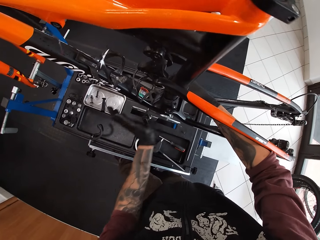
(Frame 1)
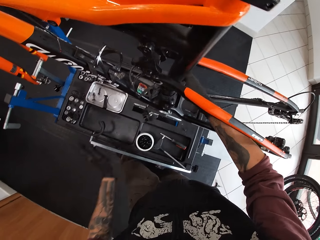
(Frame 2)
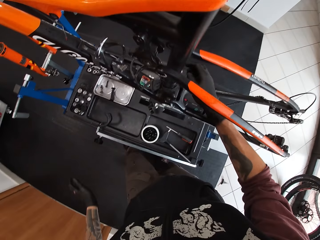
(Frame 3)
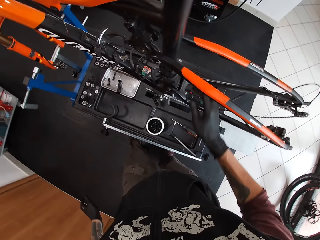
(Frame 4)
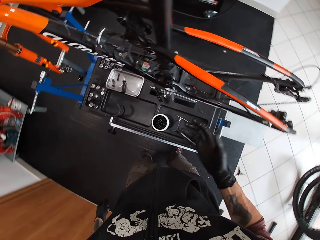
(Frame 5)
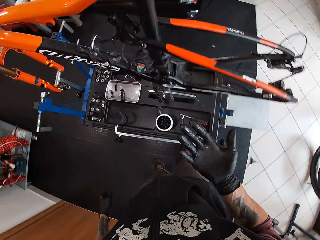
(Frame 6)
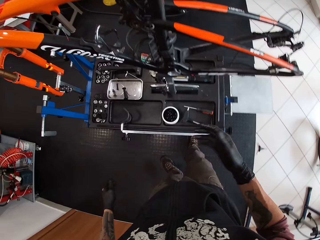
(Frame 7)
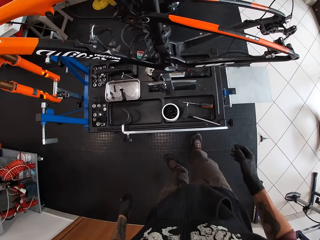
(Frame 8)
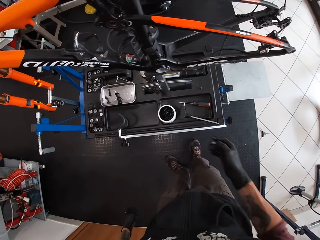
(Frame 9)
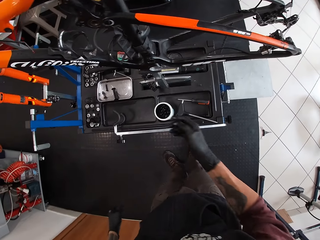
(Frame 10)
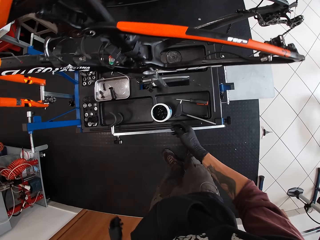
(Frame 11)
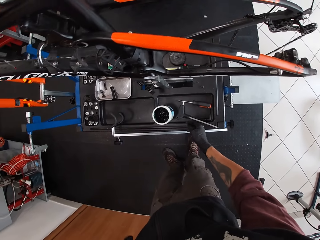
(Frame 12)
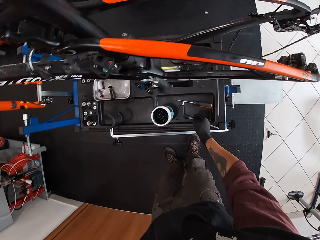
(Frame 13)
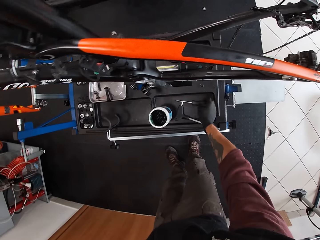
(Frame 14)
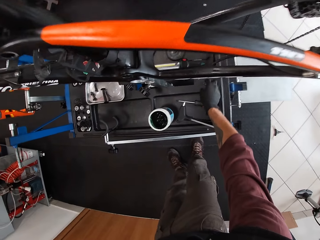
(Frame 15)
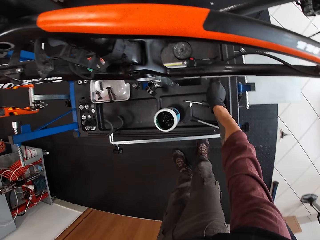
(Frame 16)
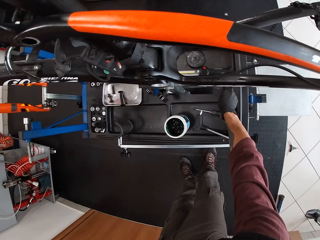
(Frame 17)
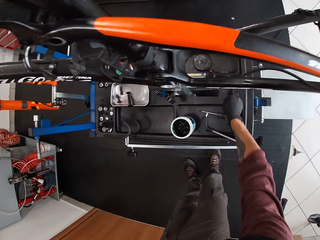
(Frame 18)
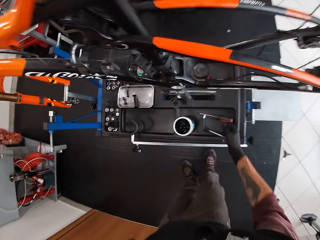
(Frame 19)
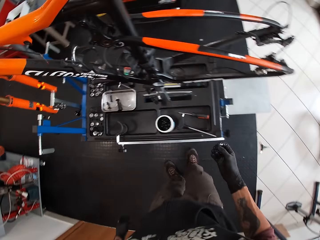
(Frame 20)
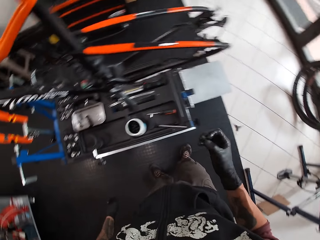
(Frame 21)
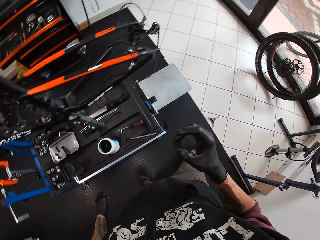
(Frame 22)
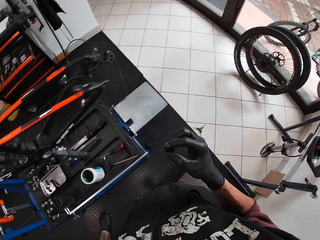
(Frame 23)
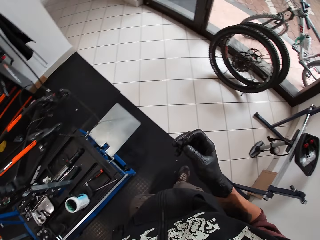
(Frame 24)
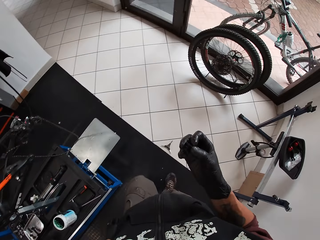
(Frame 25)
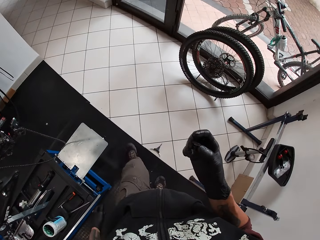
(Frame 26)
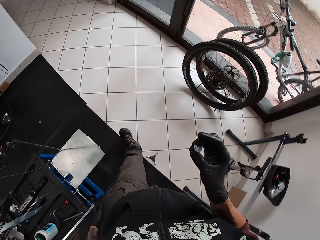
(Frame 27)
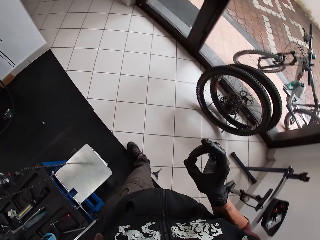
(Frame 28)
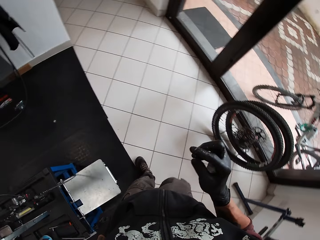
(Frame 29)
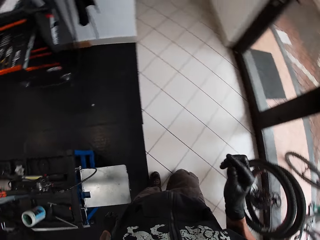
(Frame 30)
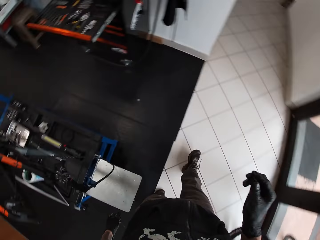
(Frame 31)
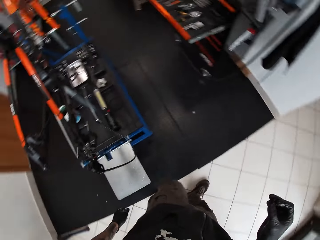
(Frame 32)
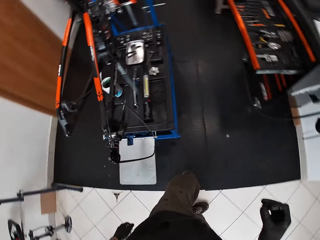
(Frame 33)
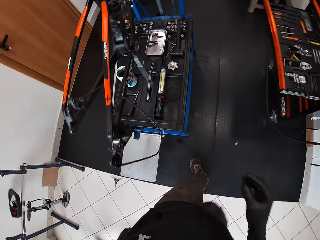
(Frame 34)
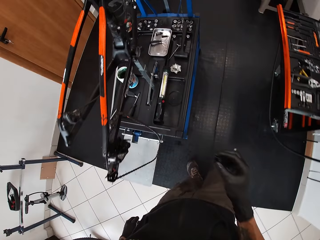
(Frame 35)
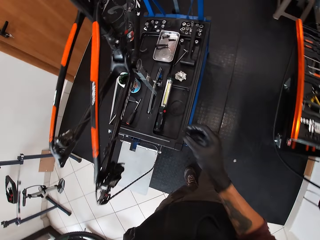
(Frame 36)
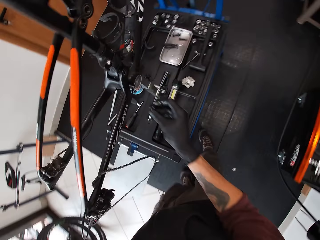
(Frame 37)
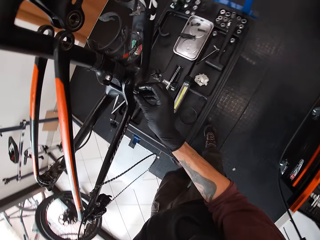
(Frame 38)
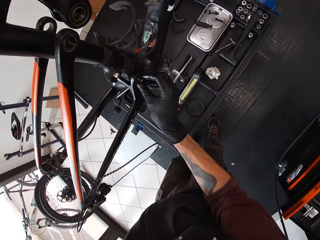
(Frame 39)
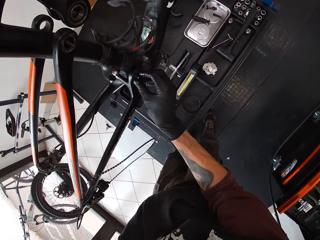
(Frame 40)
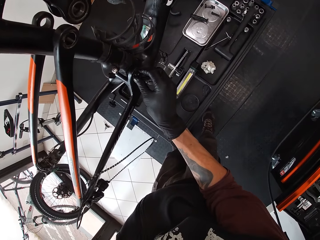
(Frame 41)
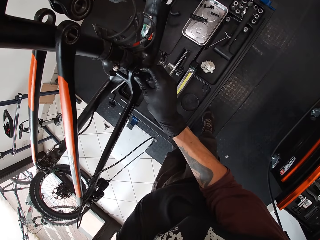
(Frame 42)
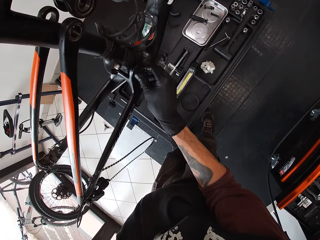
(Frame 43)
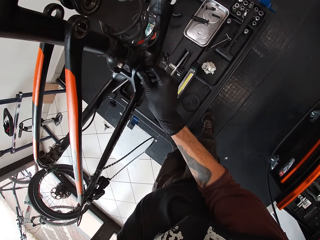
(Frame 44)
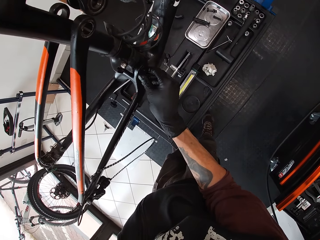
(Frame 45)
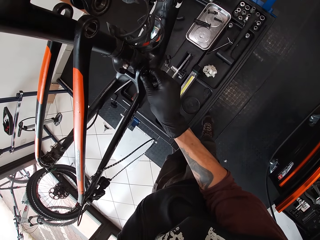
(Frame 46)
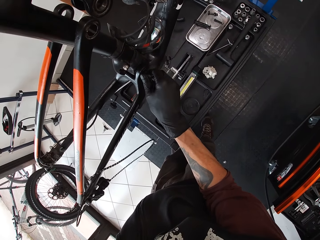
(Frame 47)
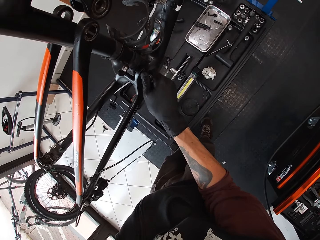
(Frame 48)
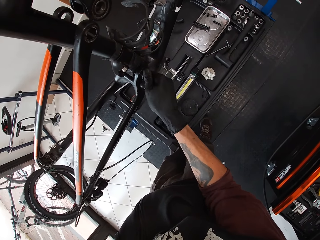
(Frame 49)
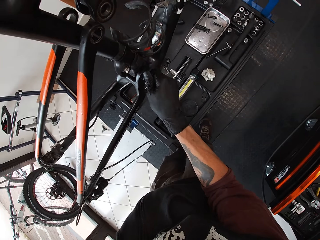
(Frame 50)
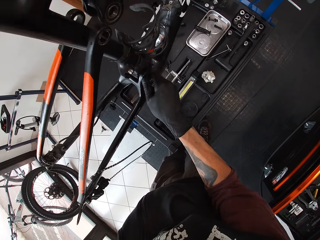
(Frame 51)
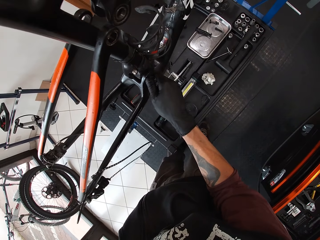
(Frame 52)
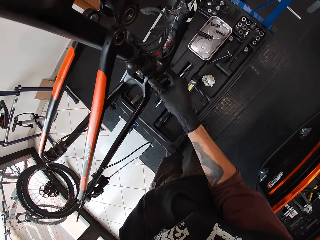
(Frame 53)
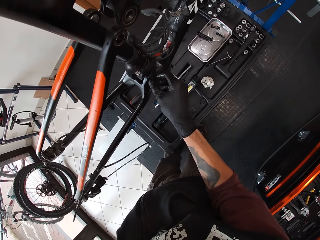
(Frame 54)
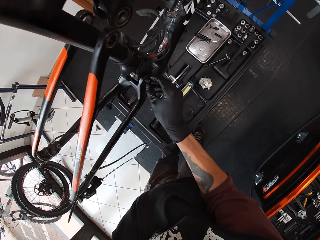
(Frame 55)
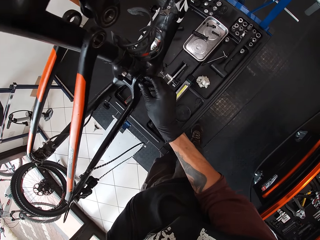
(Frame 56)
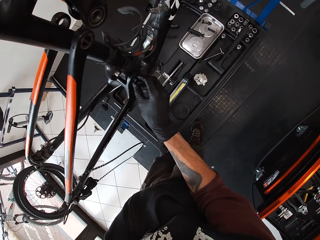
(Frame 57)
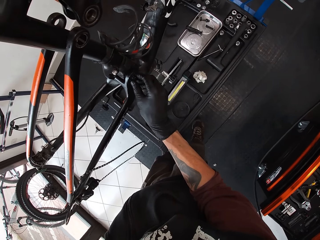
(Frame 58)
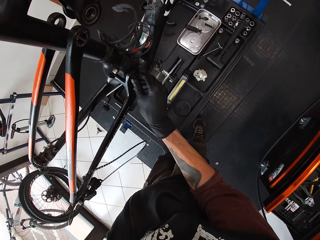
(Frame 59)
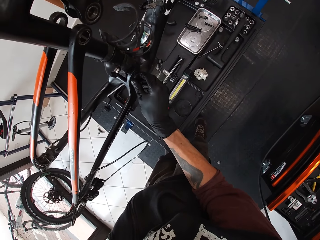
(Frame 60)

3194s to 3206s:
The camera wearer picks the screw from the lift with his right hand. He screws the screw on the chain stay with his right hand.

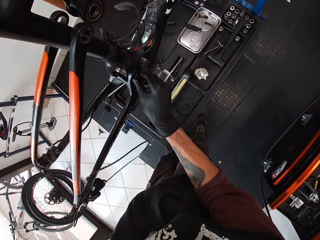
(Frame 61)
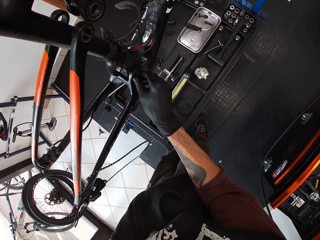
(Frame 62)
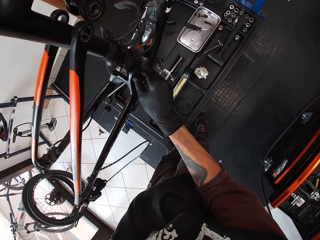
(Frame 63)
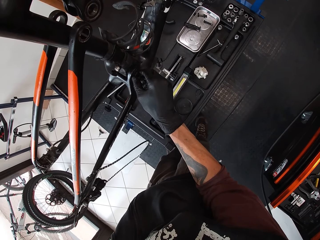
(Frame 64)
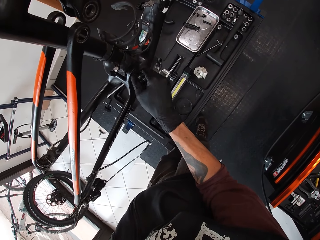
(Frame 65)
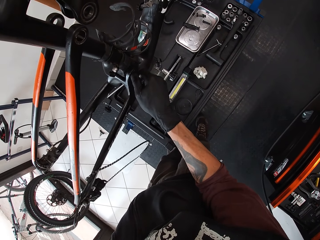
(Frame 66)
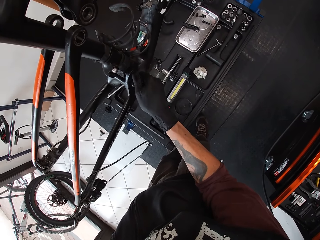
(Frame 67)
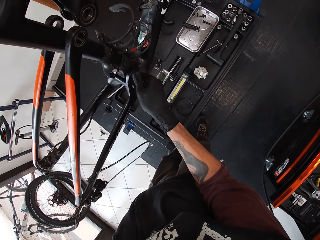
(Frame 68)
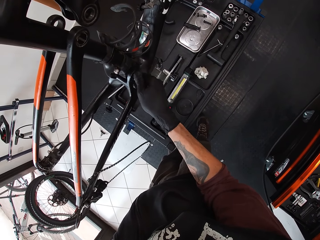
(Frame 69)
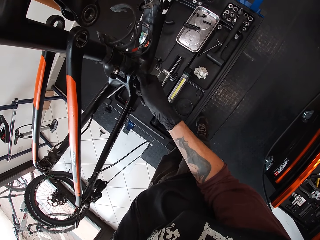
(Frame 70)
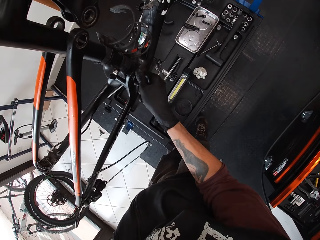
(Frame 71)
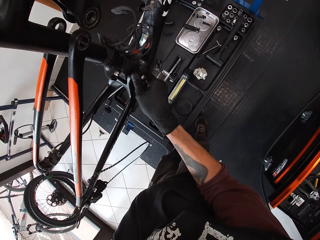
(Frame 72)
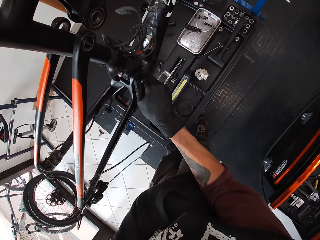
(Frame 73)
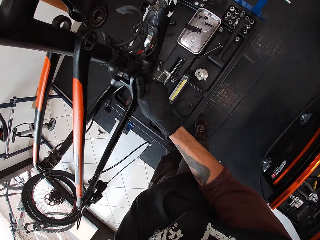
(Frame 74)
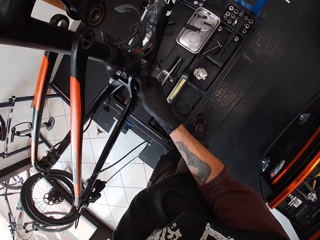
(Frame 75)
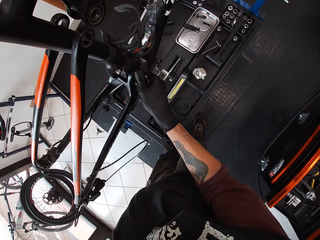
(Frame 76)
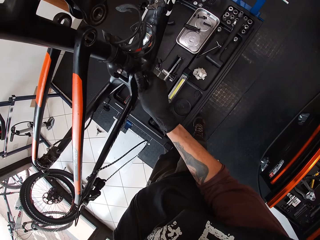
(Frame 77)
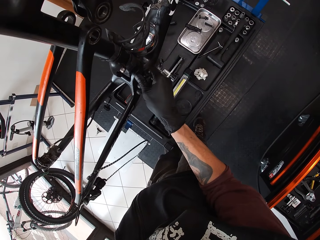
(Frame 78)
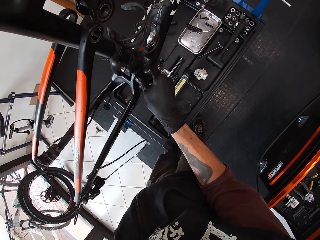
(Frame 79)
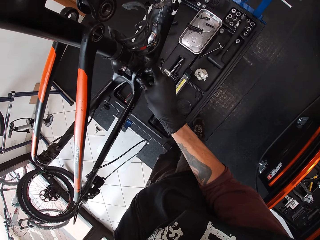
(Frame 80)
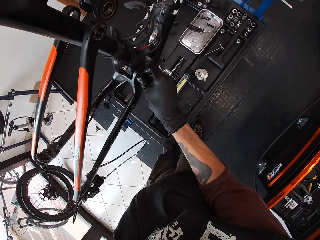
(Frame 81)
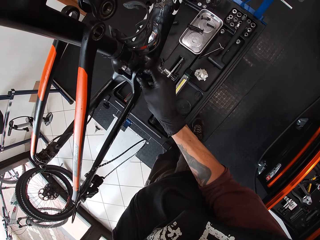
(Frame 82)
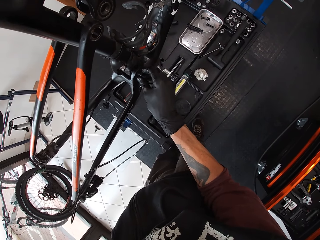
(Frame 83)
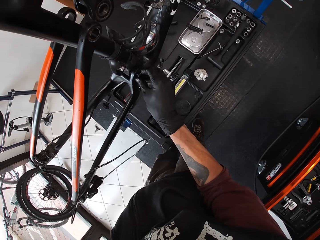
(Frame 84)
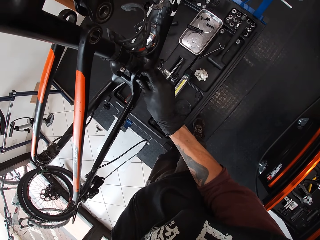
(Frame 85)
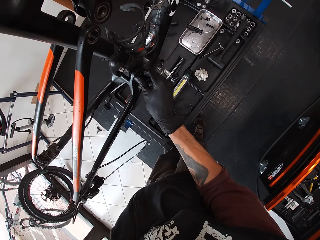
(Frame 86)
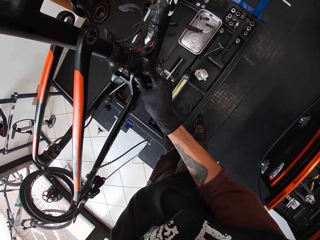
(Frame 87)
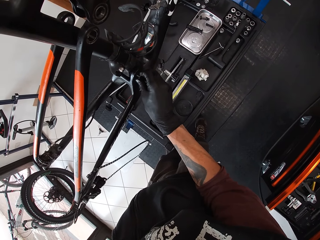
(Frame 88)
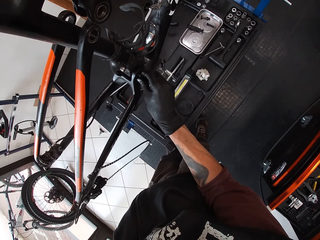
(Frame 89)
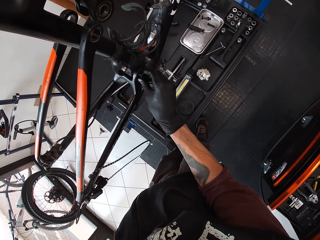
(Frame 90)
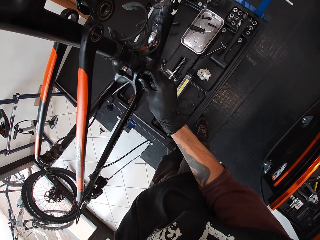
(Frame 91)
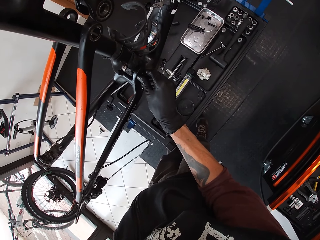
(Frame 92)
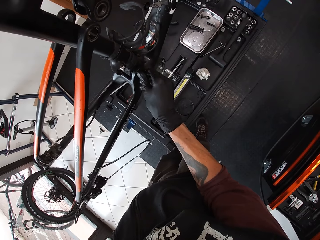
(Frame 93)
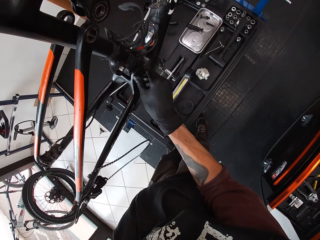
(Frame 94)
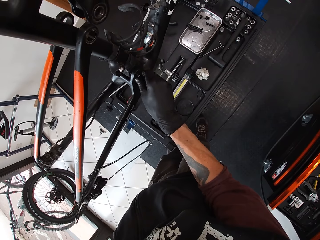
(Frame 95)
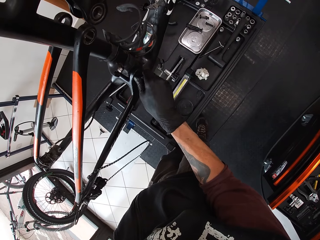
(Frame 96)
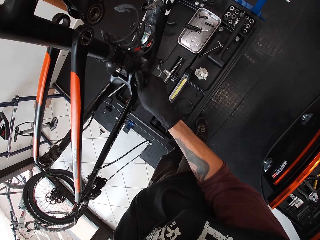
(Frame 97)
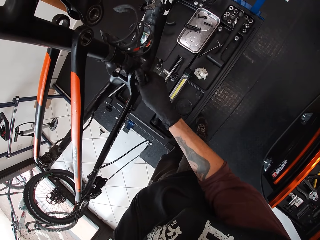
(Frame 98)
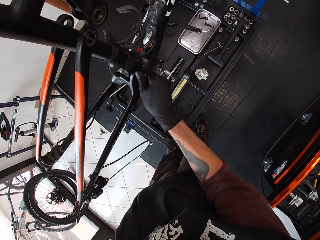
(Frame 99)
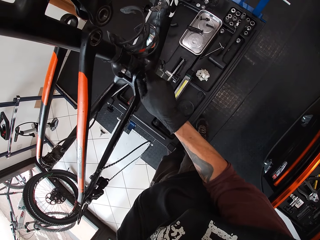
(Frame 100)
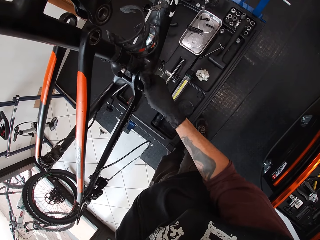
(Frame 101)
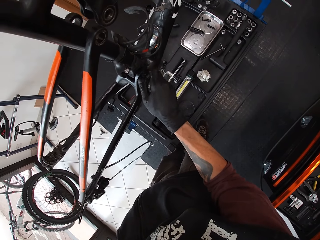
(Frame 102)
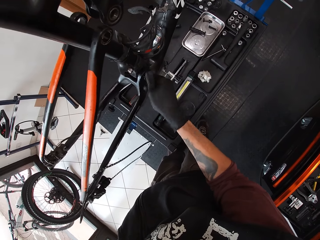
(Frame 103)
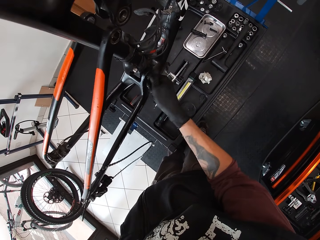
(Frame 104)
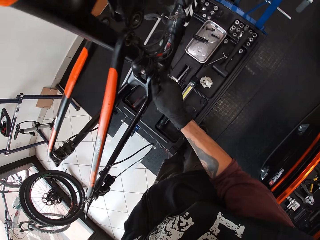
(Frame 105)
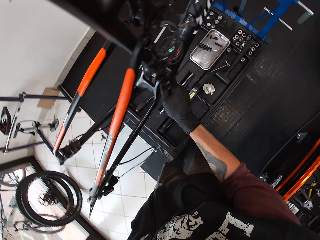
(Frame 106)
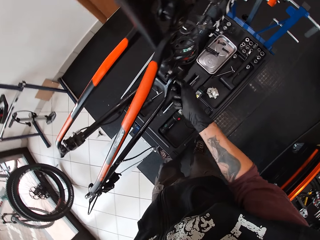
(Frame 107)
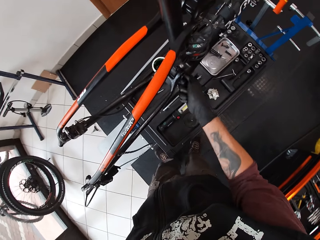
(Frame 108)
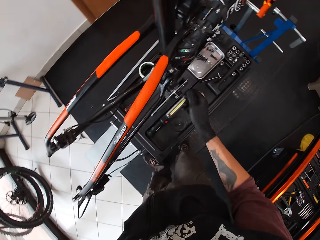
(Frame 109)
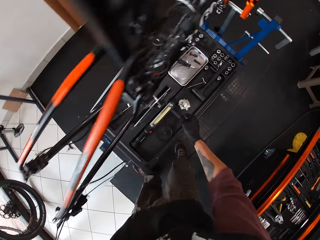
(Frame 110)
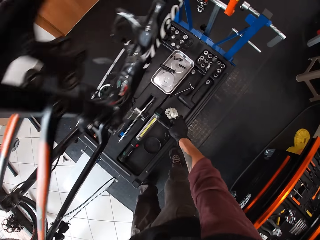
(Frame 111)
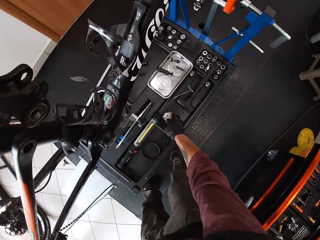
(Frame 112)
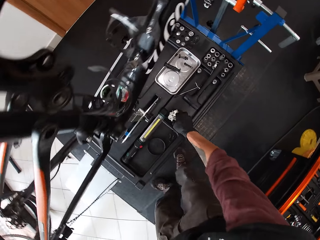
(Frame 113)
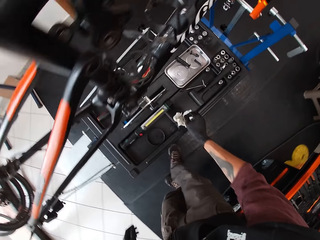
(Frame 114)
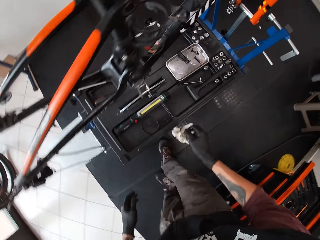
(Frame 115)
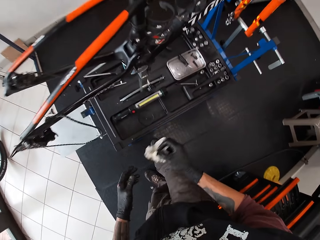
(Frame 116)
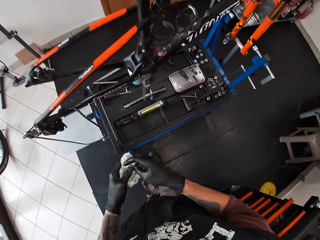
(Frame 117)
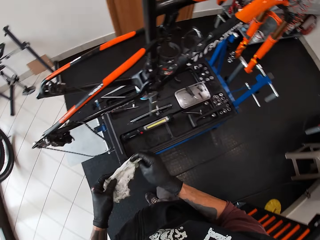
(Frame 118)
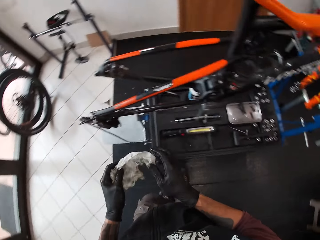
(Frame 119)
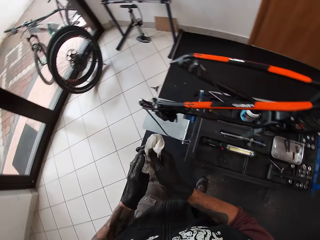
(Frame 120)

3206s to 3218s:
The camera wearer picks the tissue paper on the lift with his right hand. He cleans his hands with the tissue paper.
